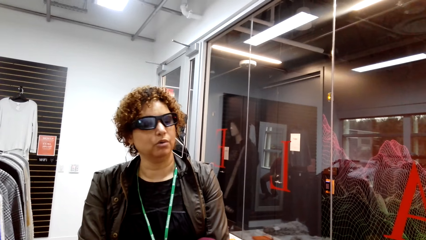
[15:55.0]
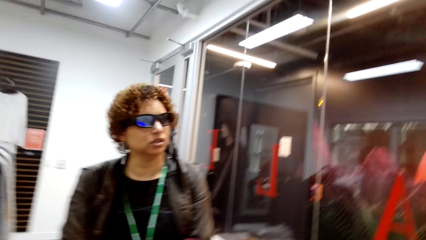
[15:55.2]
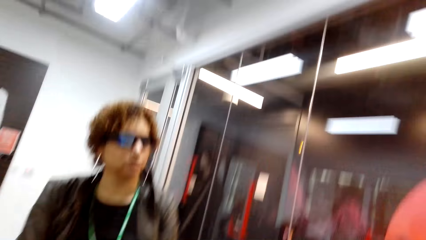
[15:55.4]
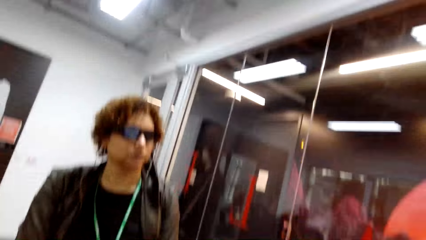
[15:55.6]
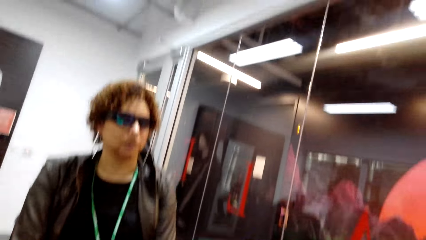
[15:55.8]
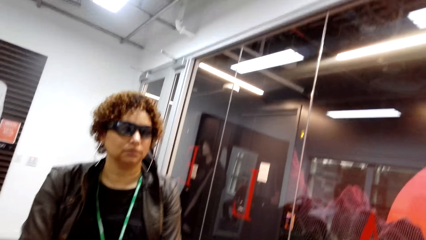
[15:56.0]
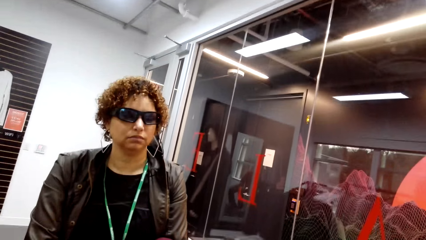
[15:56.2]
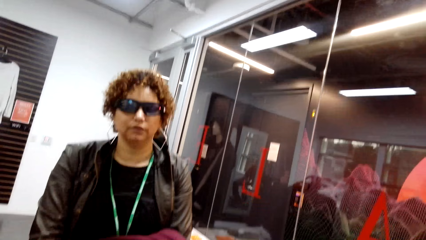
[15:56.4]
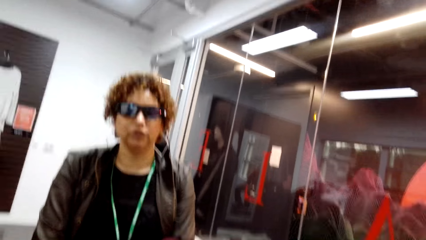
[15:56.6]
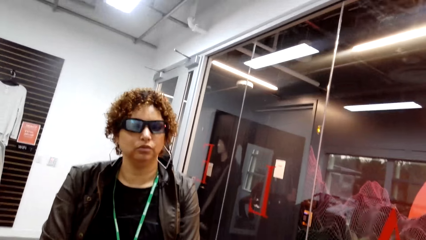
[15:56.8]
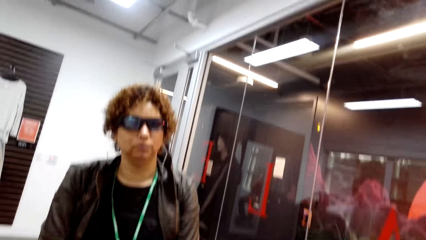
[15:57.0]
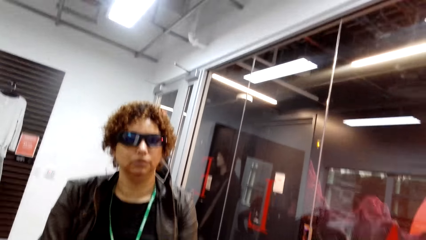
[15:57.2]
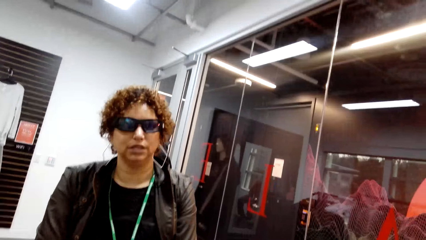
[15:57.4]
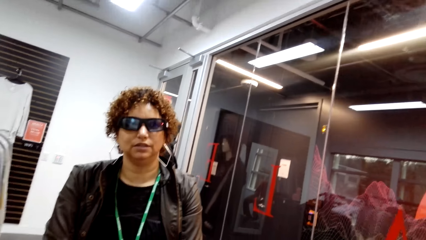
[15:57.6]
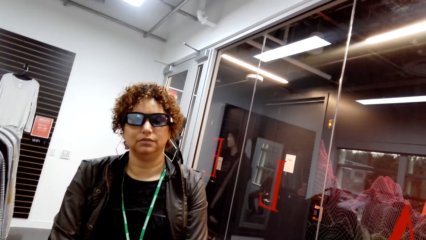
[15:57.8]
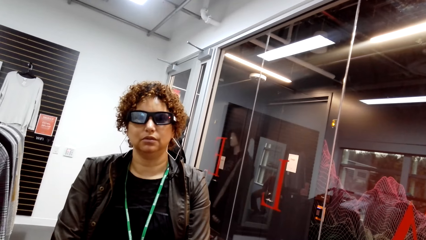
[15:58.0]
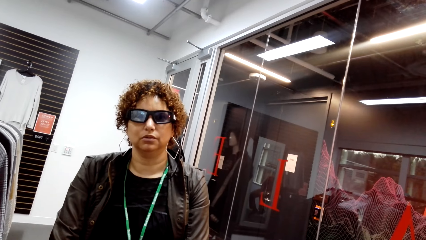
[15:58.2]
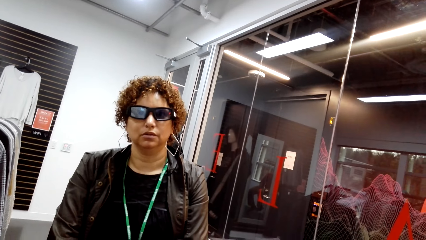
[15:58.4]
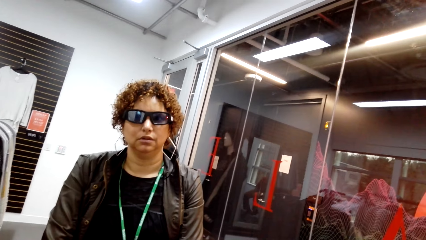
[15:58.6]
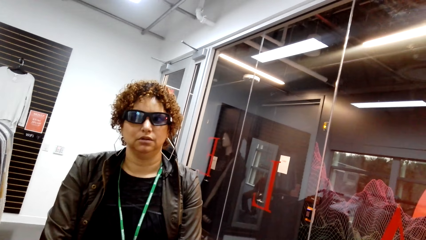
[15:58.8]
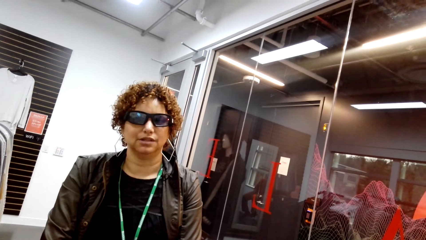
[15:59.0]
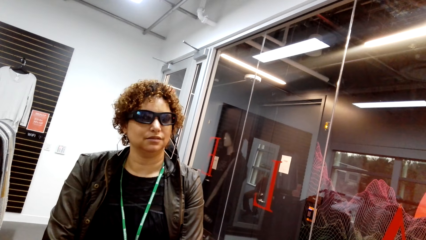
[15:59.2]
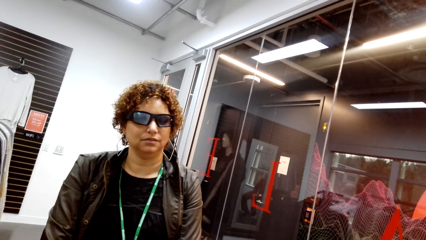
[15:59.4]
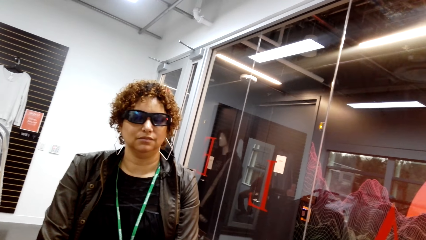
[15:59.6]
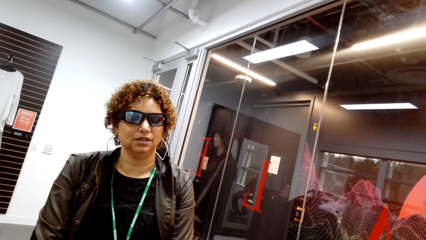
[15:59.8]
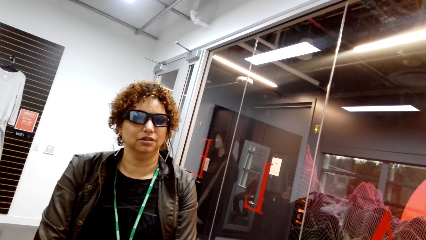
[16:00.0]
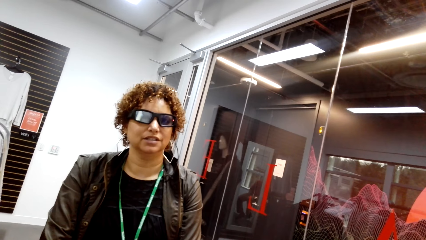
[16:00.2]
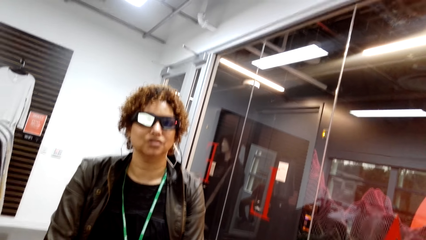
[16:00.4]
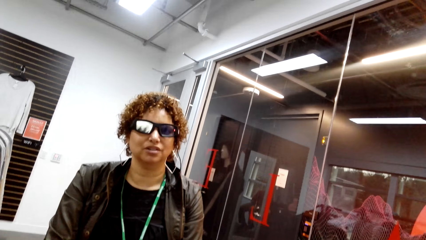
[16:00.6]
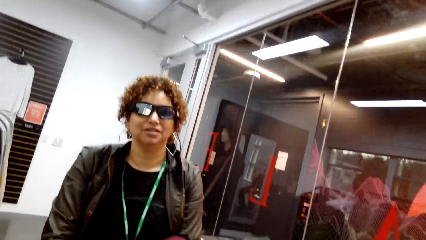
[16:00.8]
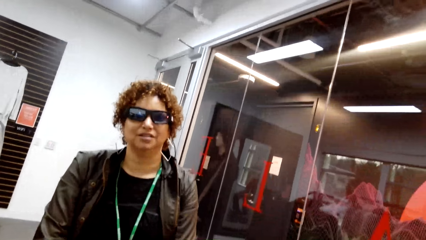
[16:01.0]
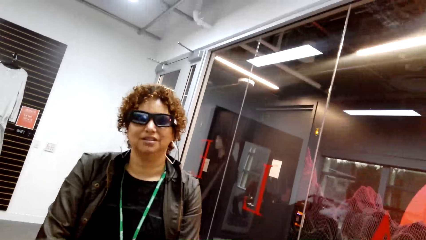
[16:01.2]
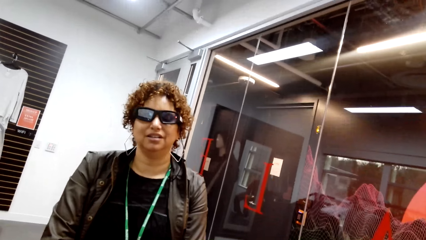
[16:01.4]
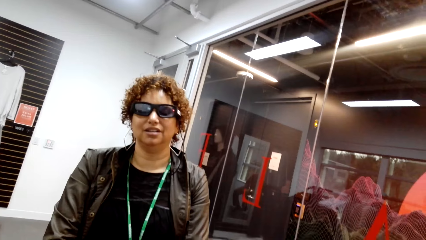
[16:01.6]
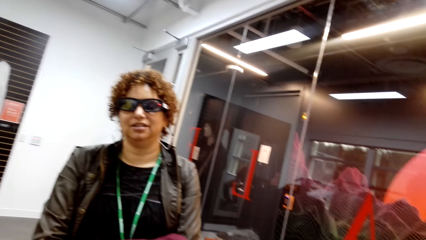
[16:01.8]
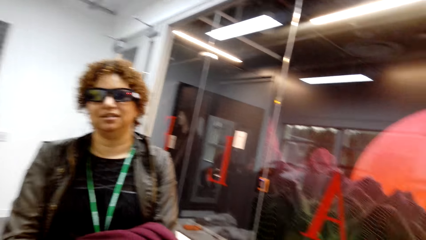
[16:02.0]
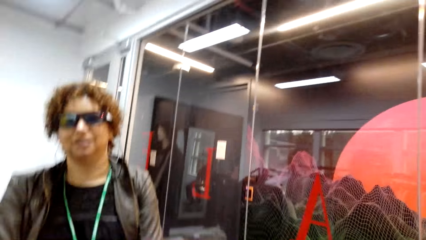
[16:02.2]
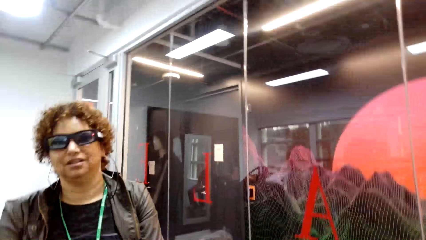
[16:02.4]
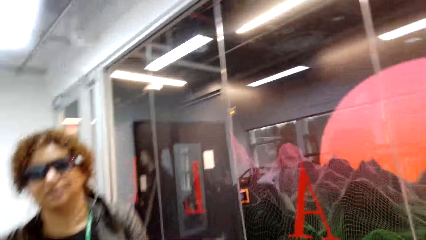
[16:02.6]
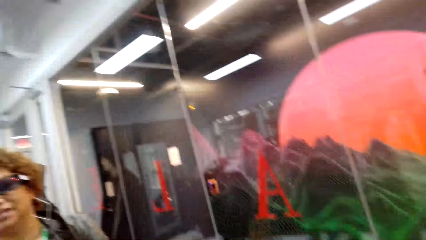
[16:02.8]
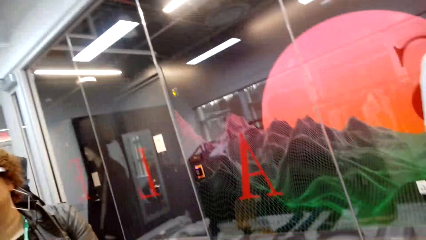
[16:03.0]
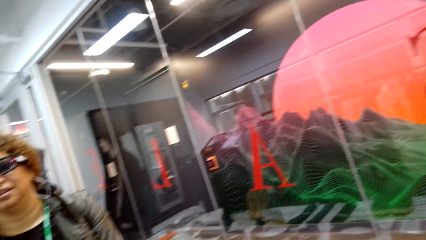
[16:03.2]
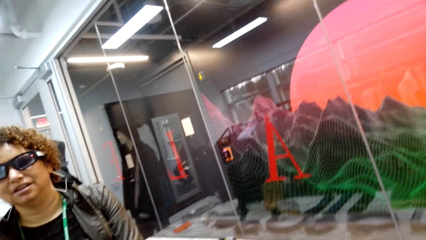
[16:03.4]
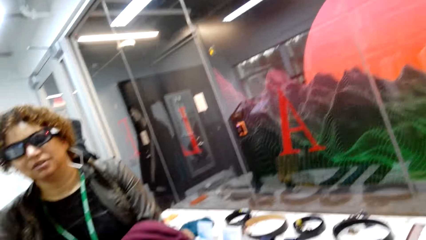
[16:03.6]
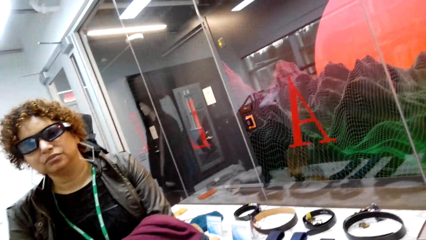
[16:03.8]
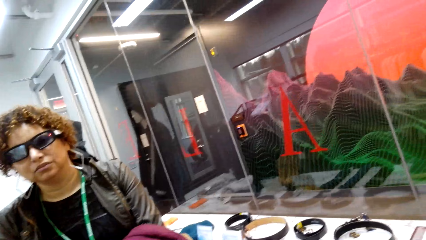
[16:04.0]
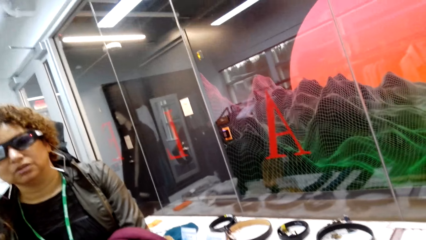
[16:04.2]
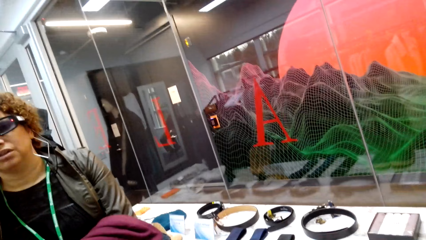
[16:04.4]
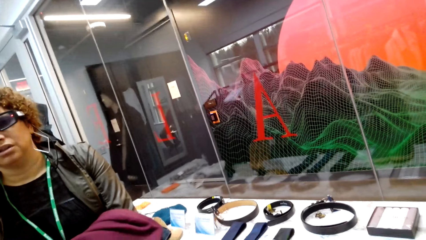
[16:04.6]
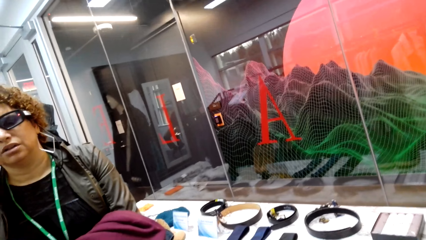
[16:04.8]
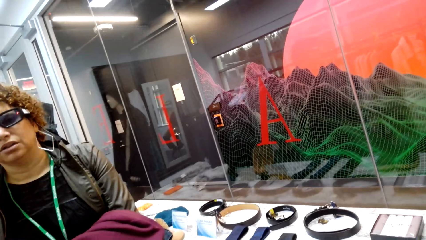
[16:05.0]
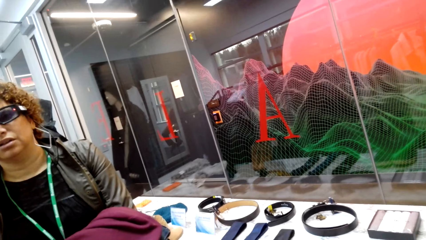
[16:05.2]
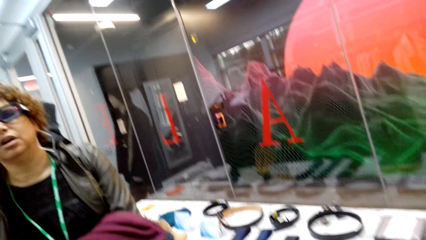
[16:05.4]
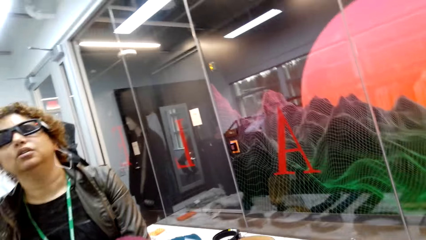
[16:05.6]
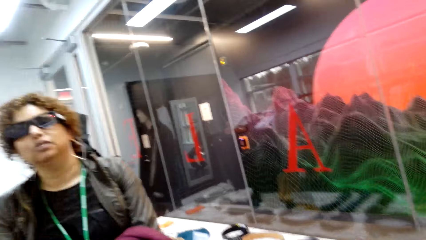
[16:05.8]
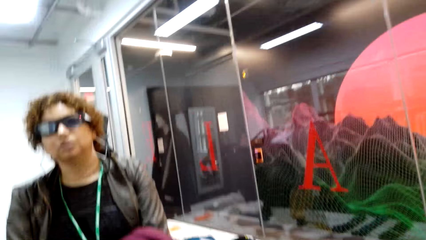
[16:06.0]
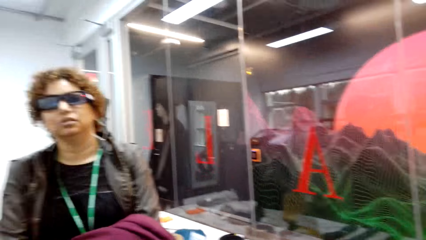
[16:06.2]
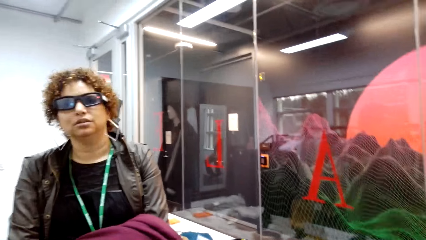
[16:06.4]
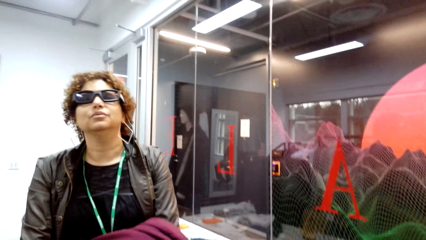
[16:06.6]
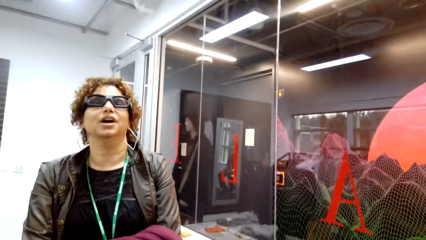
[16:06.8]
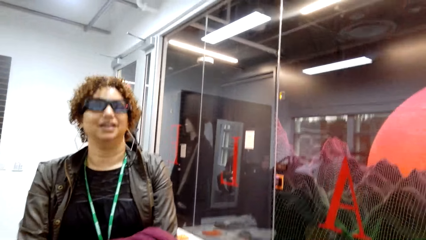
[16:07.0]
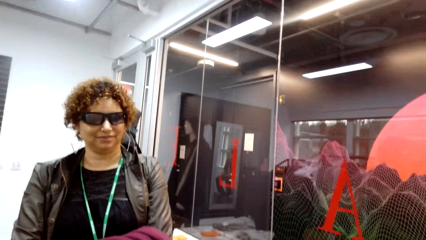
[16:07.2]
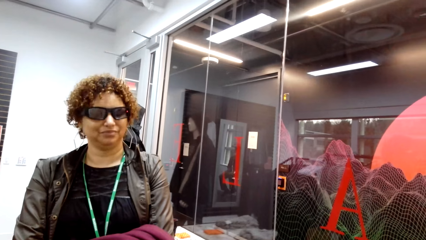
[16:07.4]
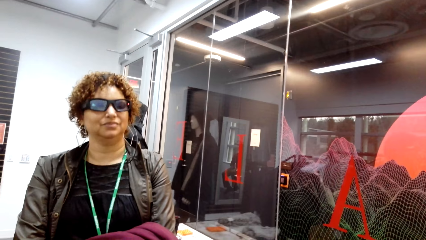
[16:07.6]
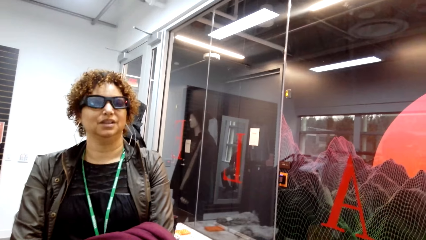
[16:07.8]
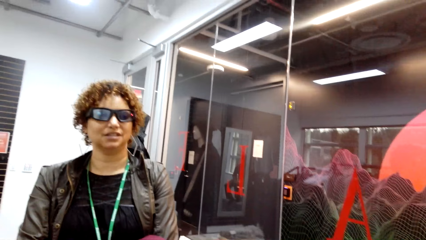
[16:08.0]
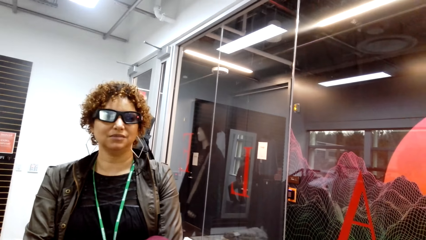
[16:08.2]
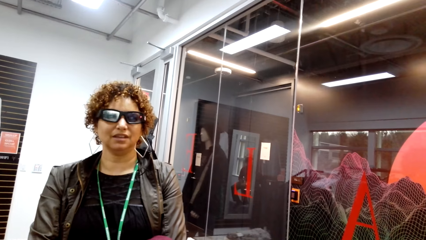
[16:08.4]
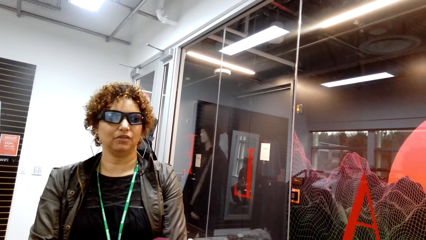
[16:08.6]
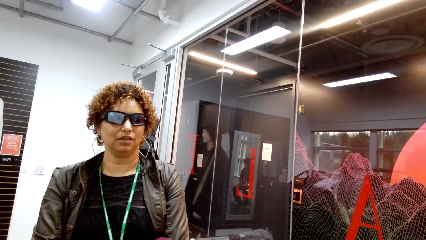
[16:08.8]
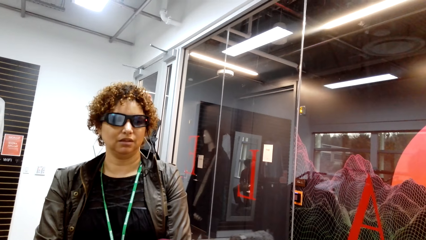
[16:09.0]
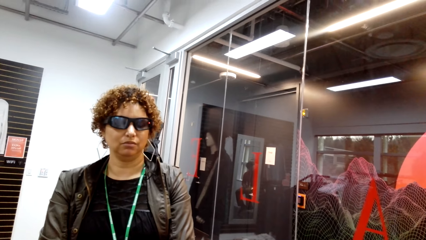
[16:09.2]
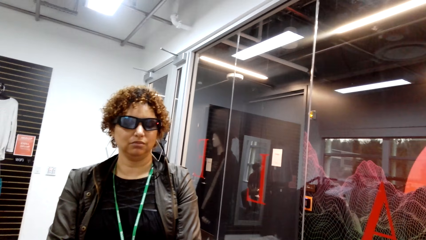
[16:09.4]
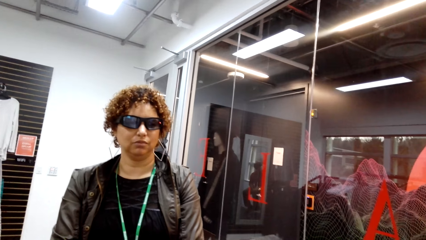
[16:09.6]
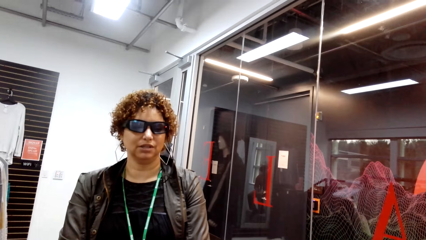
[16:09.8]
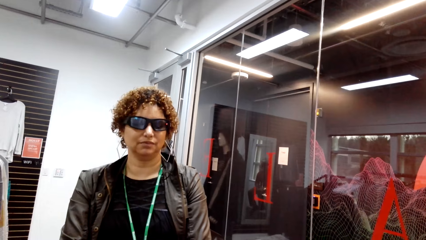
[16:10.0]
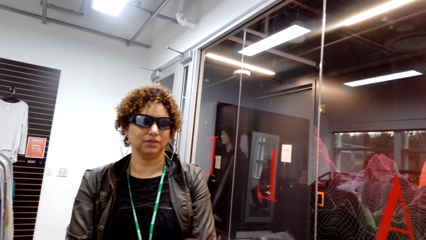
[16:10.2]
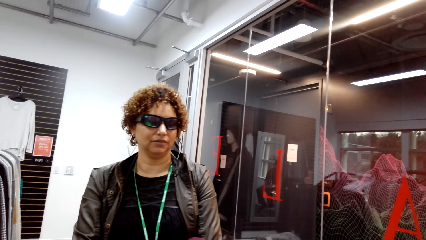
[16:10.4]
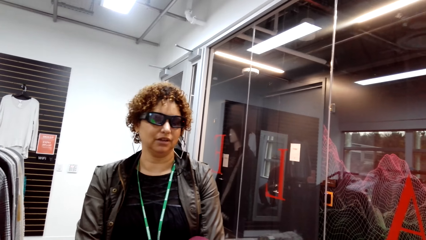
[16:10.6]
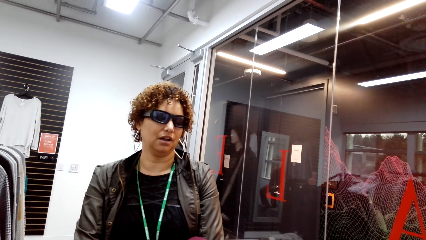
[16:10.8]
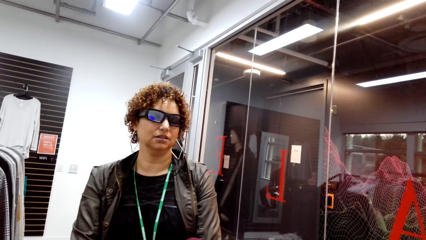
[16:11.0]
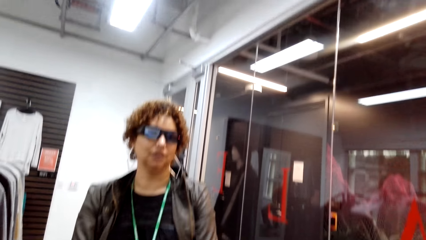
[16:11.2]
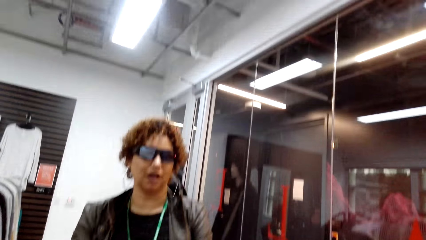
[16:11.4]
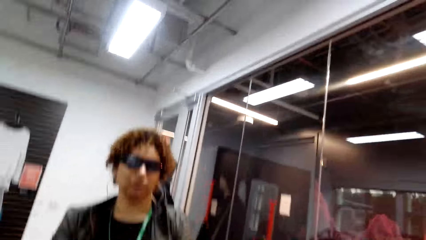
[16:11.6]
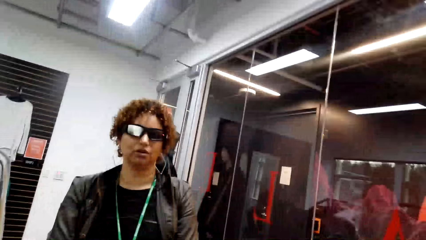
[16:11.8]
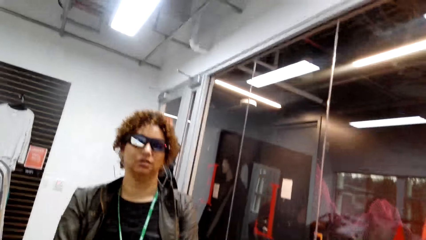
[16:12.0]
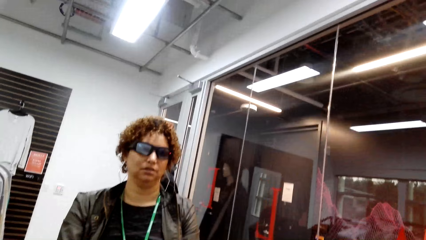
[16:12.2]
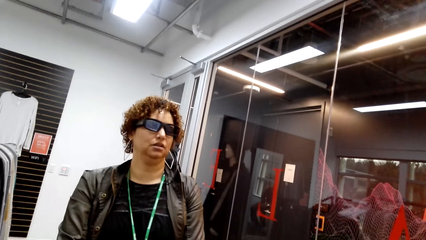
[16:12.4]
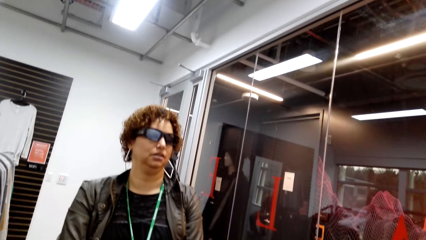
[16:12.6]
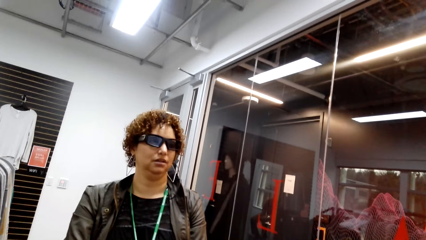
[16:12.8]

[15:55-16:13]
The camera wearer moves her camera sideways. A woman talks. The woman nods her head.
